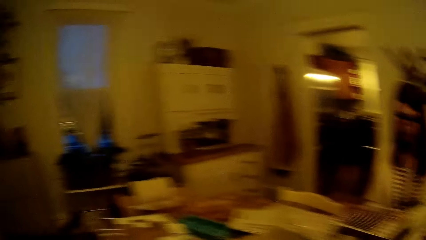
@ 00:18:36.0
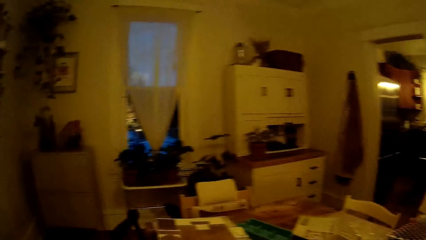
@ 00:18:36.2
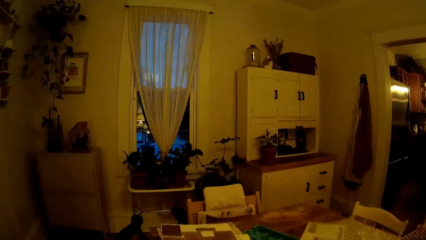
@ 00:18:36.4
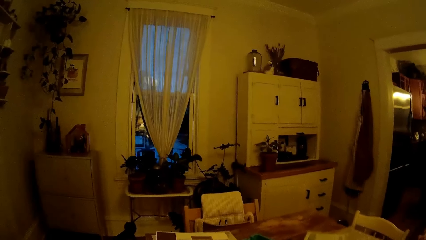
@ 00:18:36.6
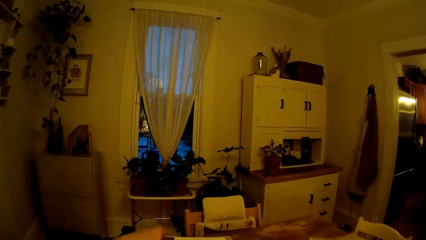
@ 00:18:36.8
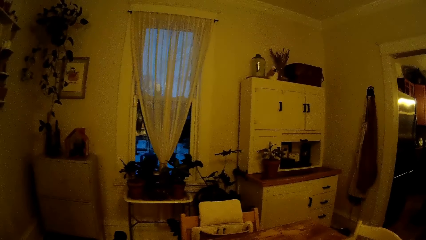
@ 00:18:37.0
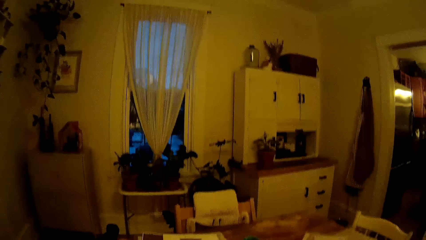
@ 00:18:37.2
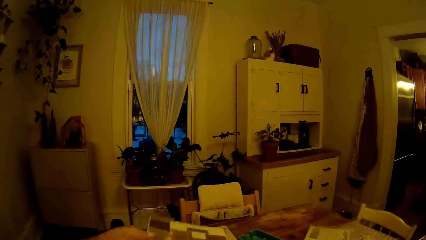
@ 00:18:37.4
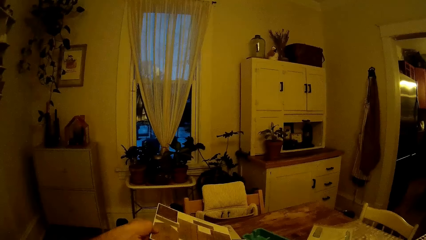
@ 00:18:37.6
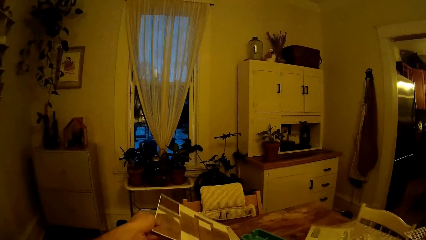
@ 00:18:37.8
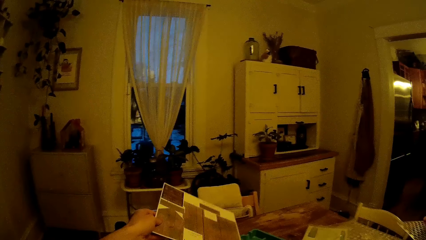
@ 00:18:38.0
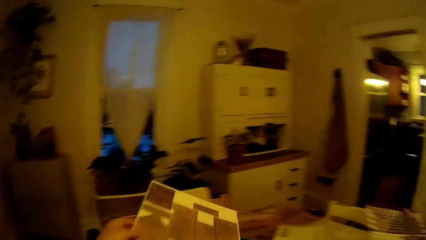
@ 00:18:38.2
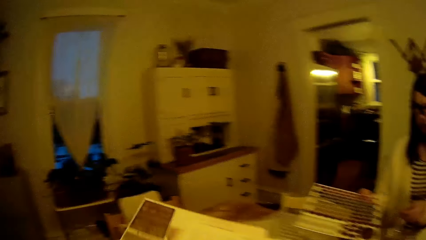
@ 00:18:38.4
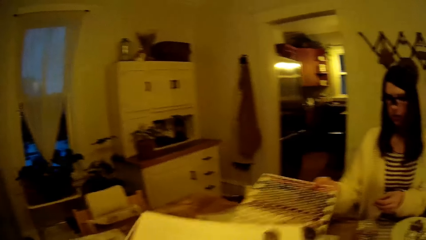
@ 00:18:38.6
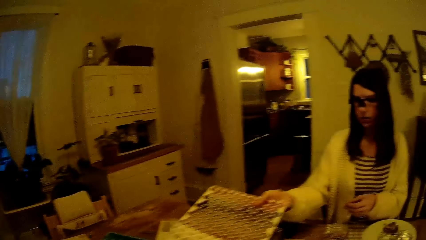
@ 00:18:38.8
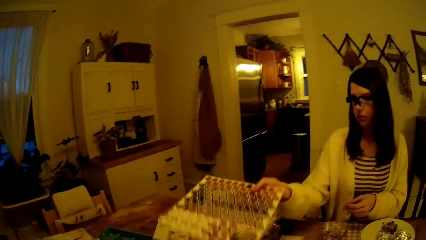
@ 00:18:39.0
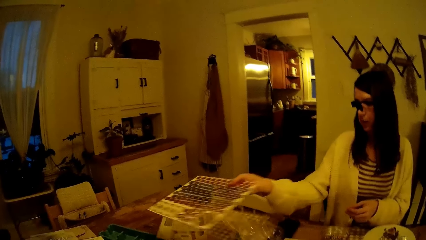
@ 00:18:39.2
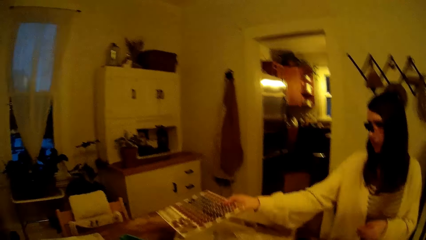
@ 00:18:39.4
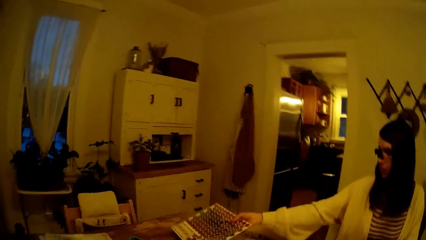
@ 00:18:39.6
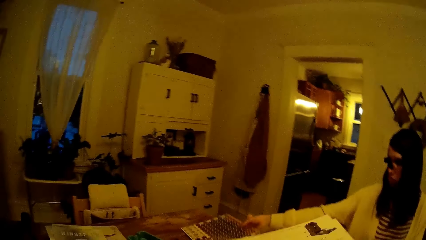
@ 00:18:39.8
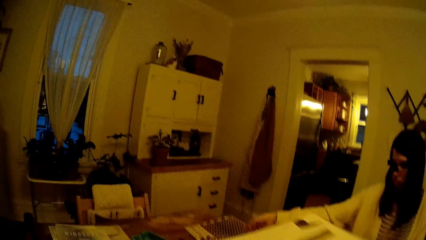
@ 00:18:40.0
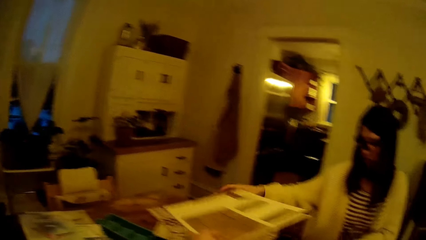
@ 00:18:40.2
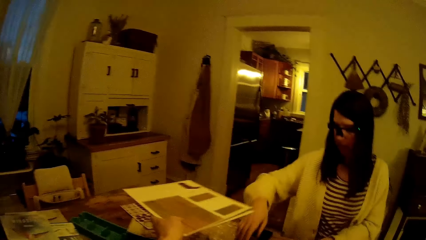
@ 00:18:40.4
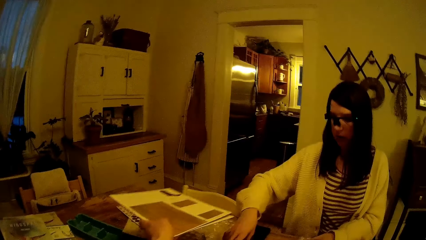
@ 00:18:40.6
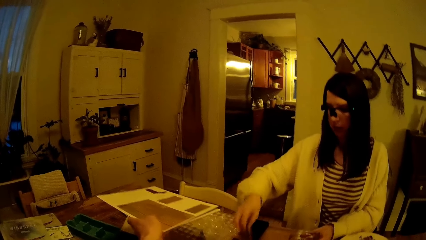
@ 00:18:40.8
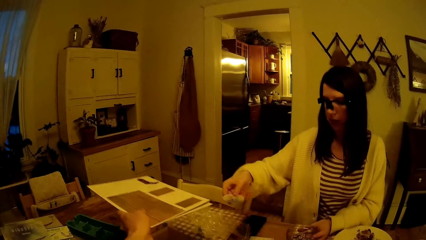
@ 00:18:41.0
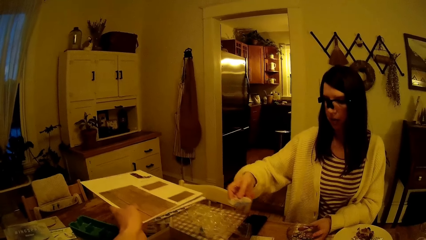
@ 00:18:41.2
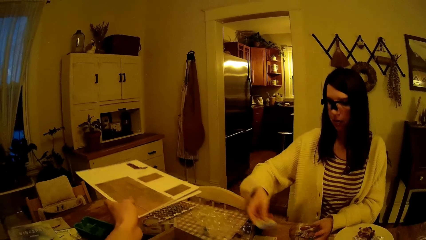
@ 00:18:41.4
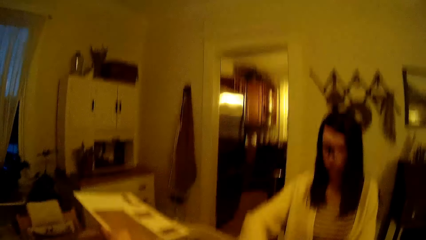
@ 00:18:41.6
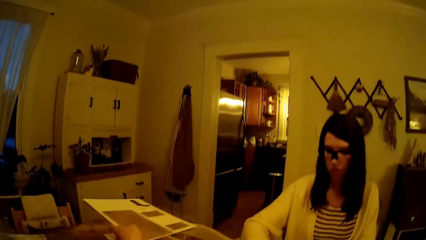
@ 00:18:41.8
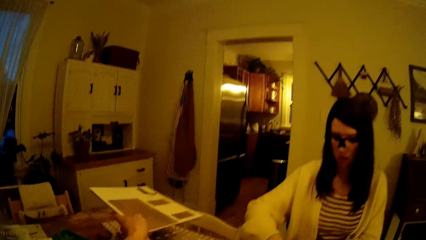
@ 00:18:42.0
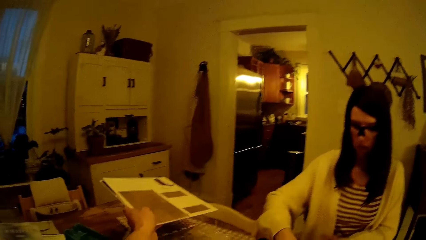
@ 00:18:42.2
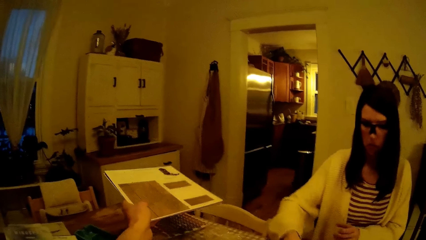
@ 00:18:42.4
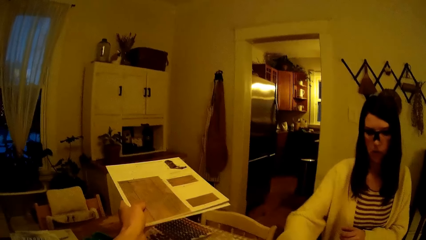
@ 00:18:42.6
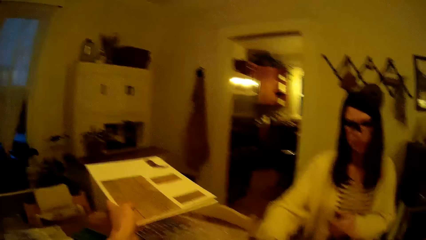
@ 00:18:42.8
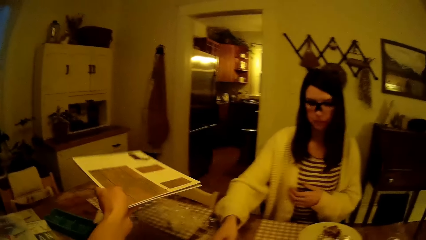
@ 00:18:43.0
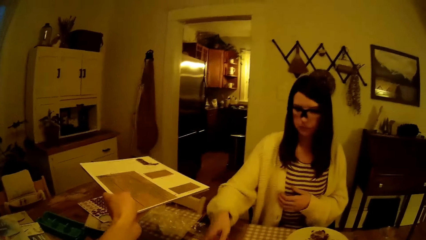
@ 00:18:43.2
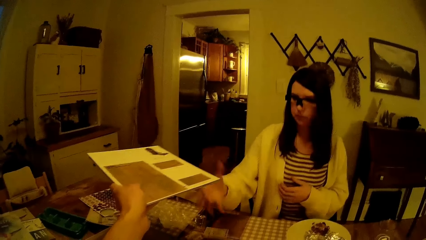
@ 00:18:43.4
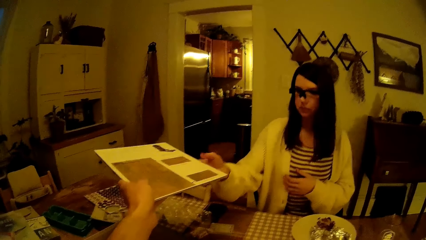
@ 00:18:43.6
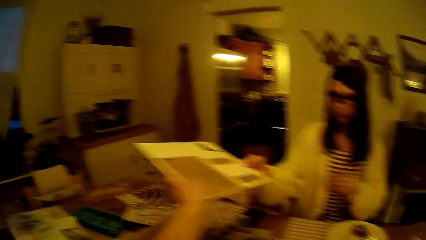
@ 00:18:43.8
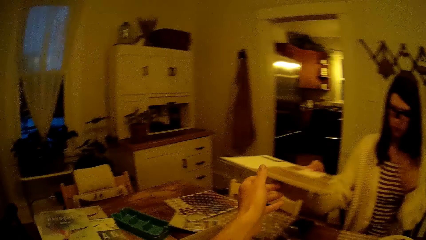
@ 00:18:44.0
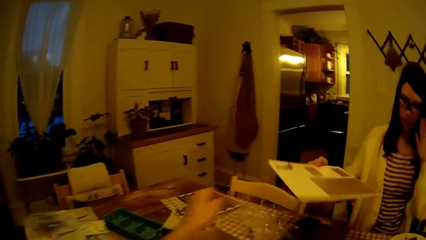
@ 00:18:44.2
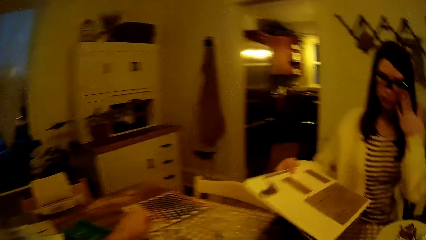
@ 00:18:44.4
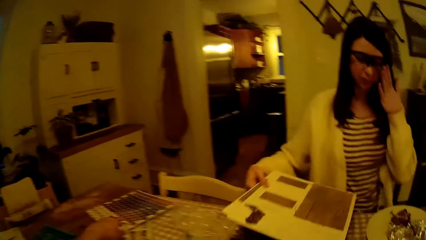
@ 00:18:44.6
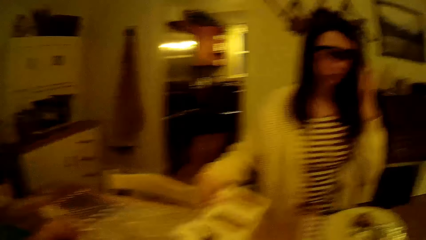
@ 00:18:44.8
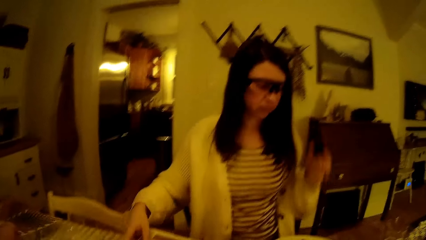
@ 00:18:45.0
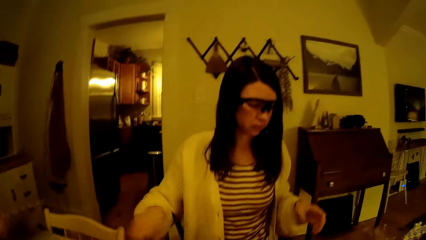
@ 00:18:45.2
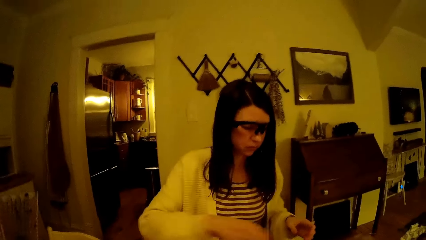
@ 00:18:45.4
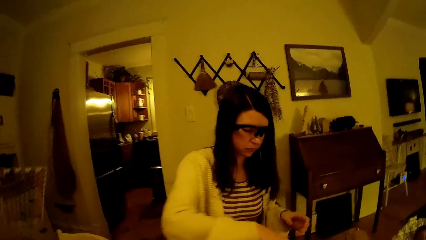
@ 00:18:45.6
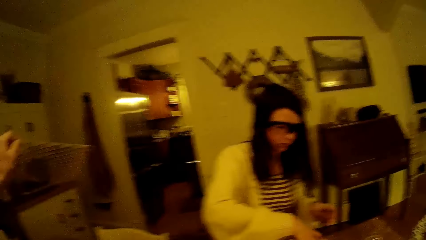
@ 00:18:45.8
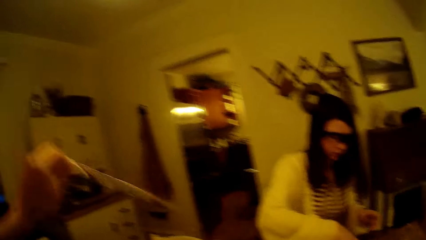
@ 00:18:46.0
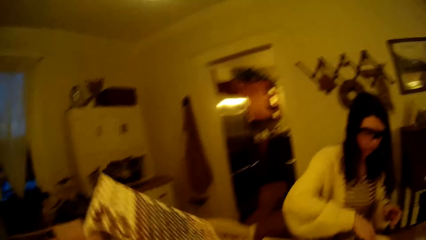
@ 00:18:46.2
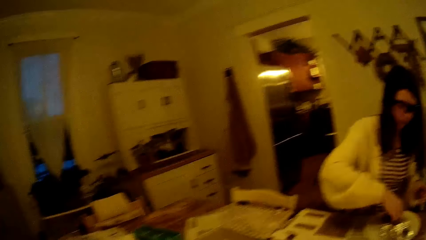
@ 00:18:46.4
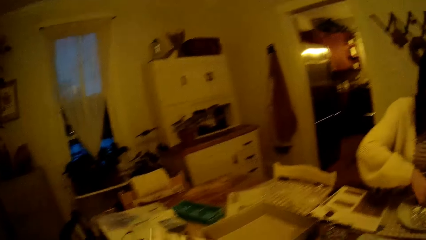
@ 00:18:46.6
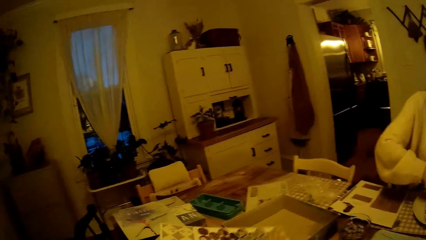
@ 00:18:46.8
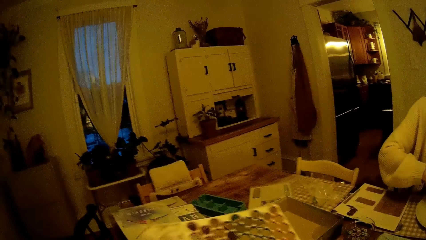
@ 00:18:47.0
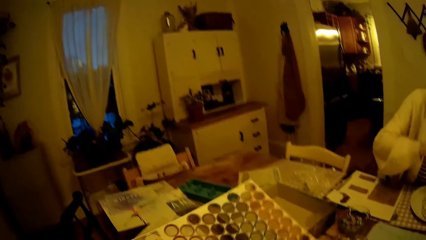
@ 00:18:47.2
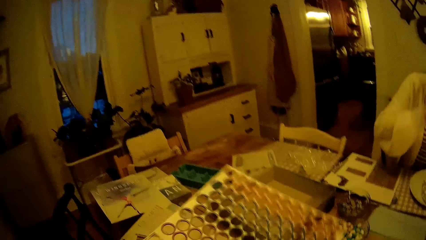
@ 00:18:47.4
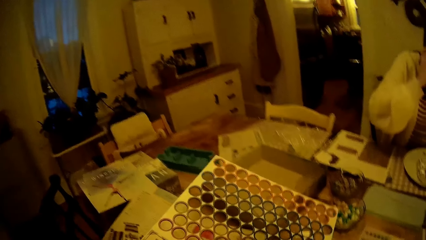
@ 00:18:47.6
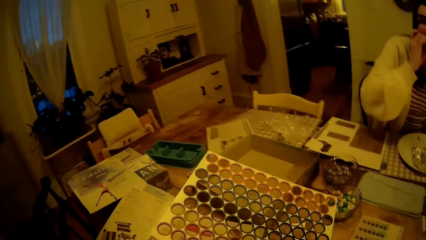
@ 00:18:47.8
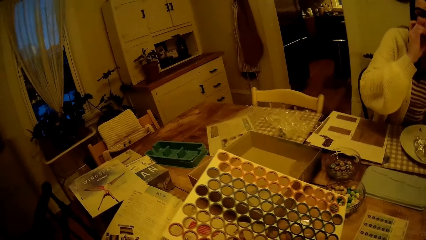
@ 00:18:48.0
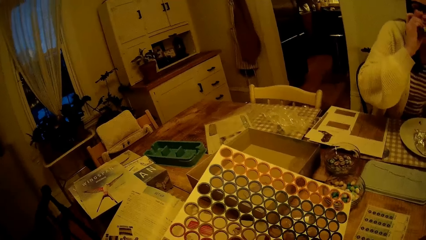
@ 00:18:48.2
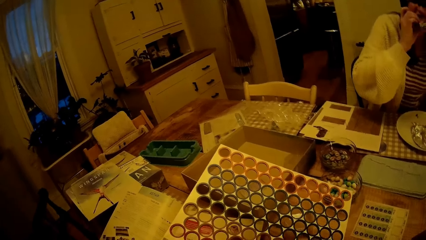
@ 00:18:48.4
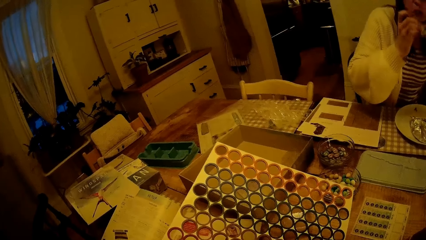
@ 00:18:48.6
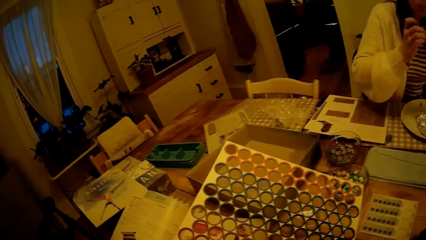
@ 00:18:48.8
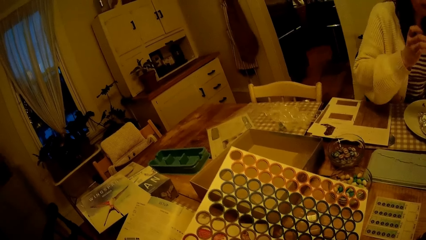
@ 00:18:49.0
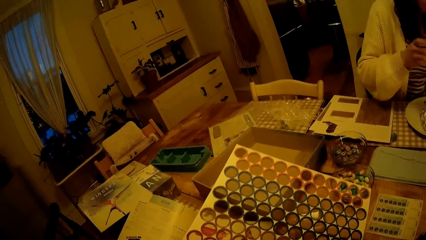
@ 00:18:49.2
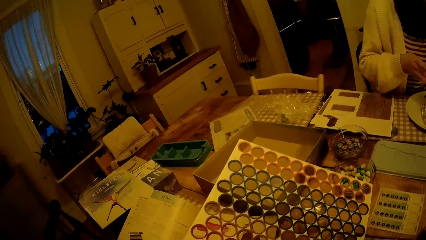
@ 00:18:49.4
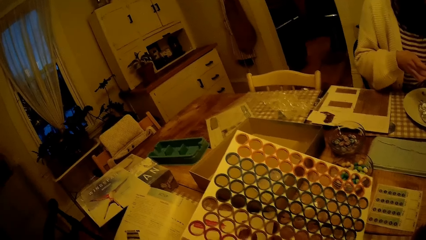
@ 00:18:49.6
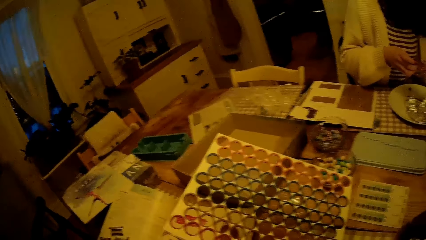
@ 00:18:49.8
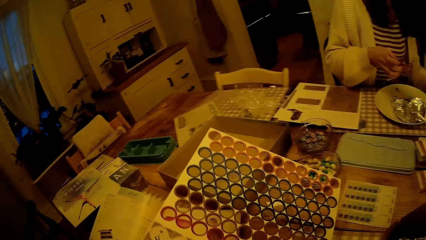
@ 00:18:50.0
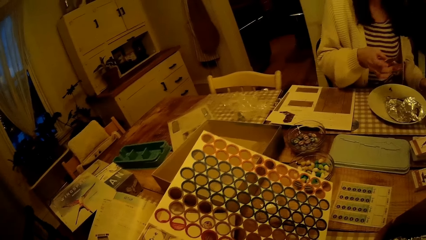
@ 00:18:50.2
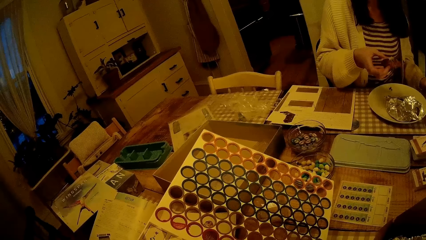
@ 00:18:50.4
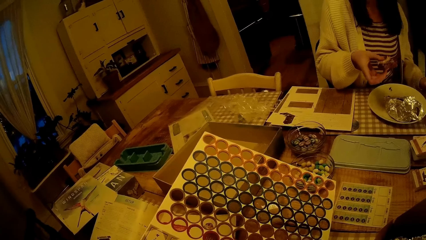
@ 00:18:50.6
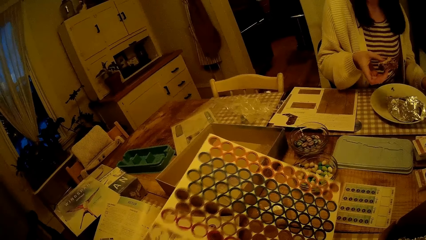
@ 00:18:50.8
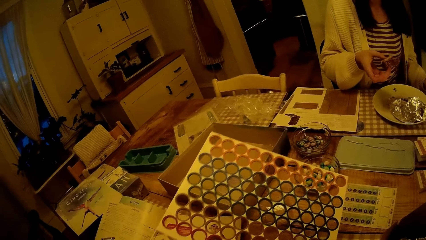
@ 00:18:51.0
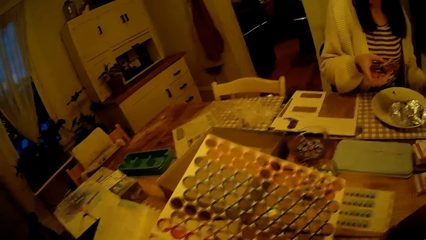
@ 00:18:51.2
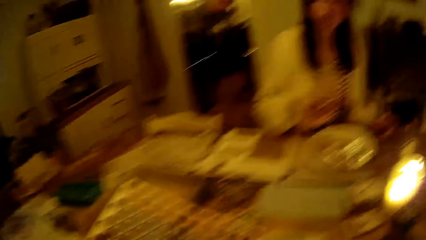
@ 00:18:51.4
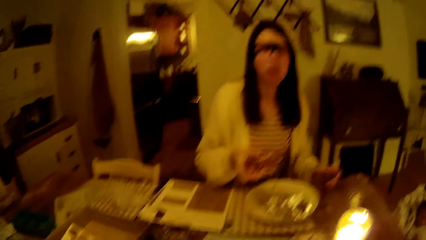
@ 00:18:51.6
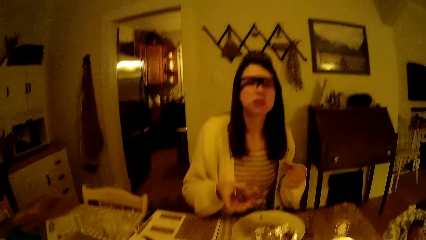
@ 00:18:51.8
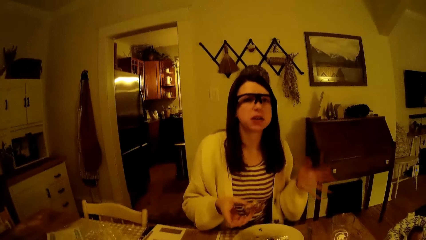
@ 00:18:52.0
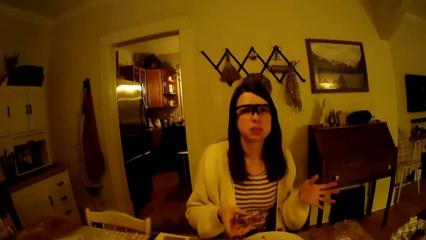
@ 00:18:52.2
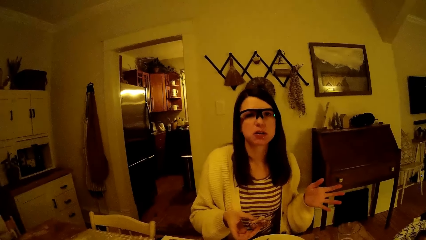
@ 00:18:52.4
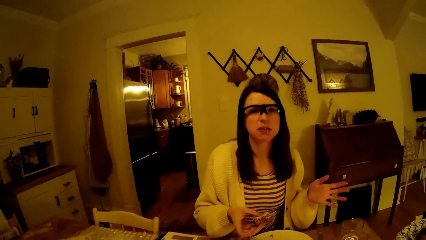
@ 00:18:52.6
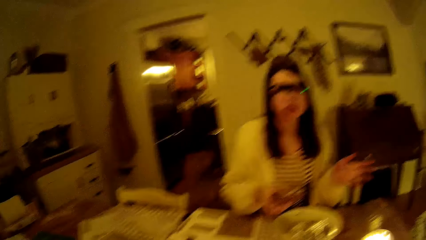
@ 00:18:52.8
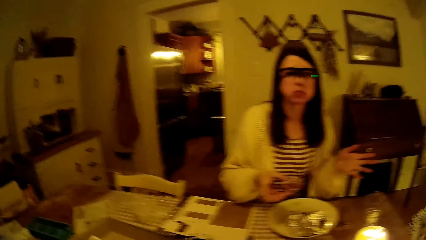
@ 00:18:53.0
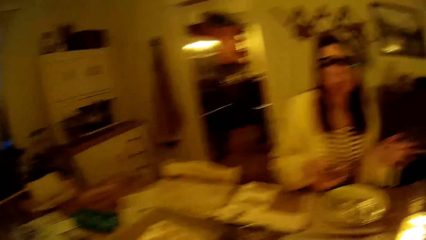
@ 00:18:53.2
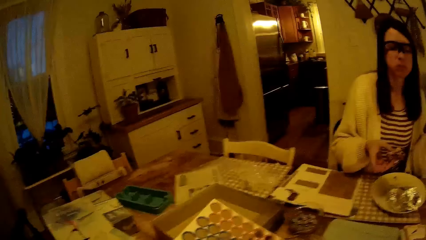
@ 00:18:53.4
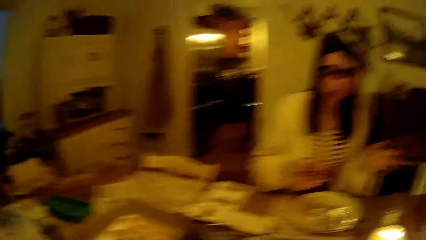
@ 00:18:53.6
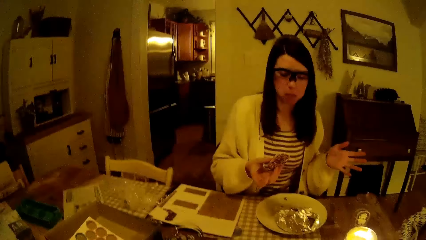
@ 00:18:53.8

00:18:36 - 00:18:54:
The camera wearer speaks to the woman. He looks around and looks at the cardboard. The woman drops the ball card on a table and interacts with the camera wearer. She picks up a shell from the table with her right hand and drops the shell on the table with her right hand. The camera wearer gives the woman the building box game with his left hand. The woman takes the cardboard from the camera wearer. The camera wearer takes the ball card from the table with his left hand. The woman drops the building box game on the table with her right hand. The camera wearer picks up a board. The woman eats a burger from a plate with her right hand. The camera wearer places the board on the table. He looks at the board. He interacts with the woman. He speaks to the woman. The woman speaks to the camera wearer.
